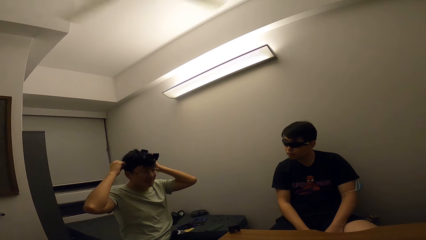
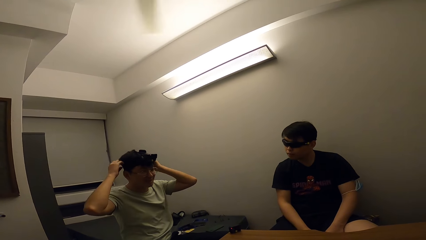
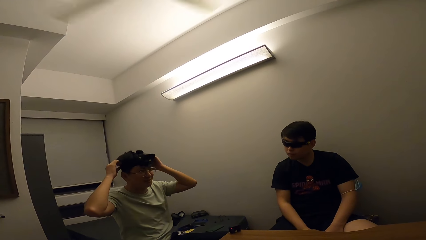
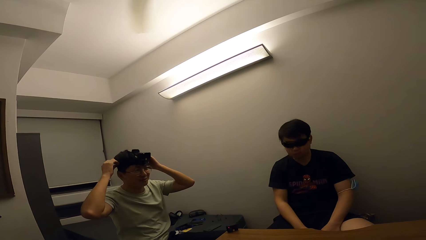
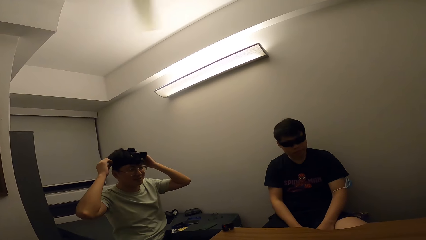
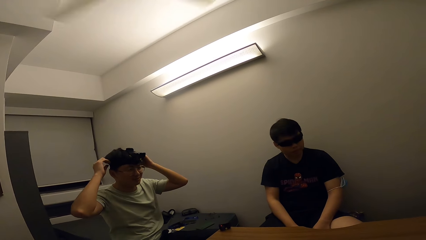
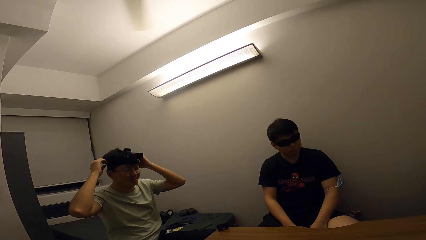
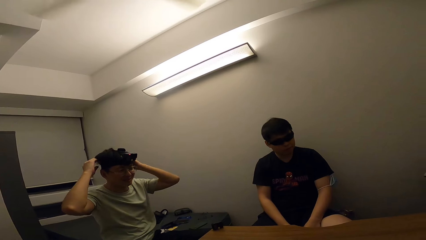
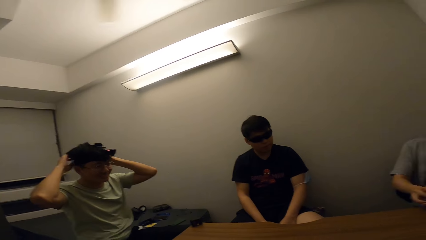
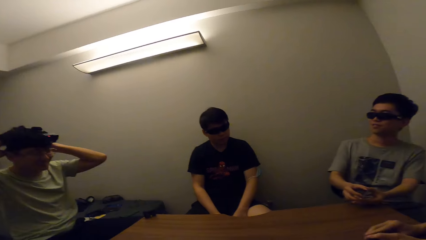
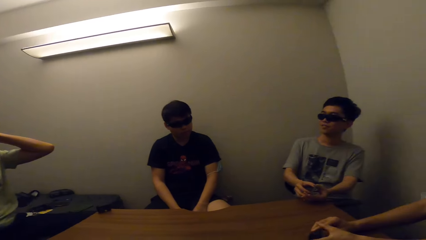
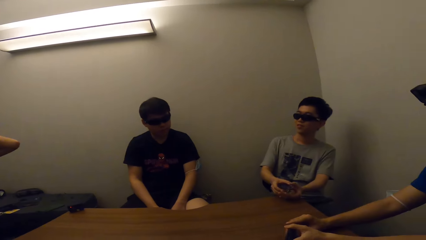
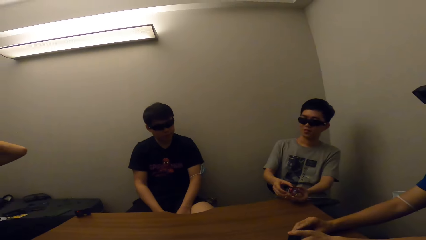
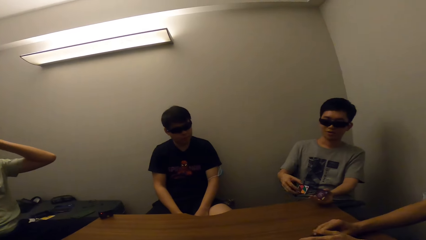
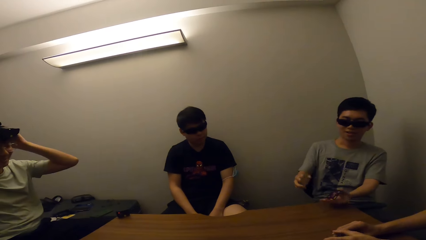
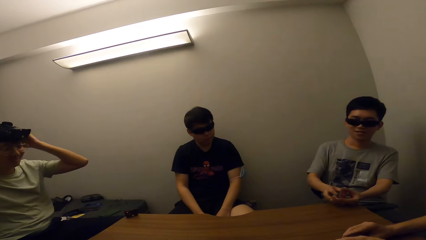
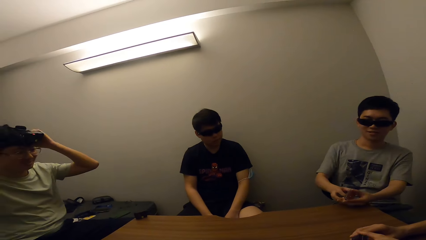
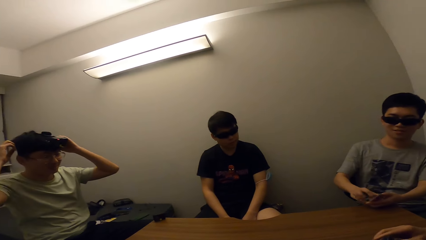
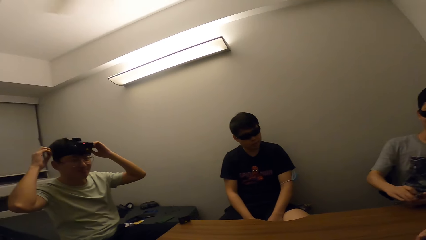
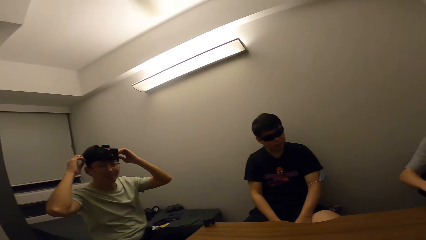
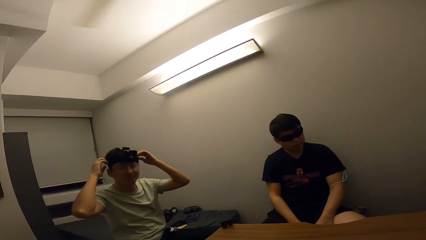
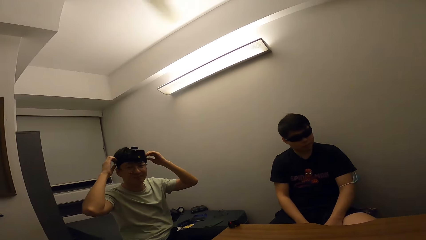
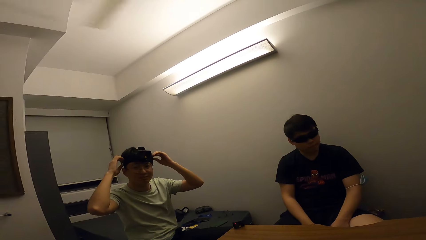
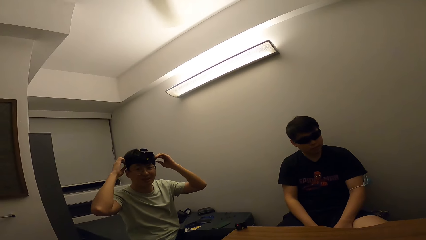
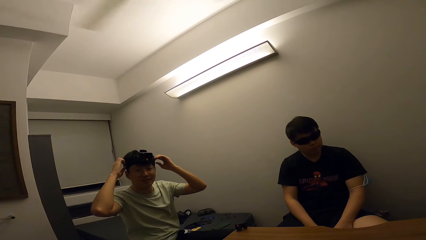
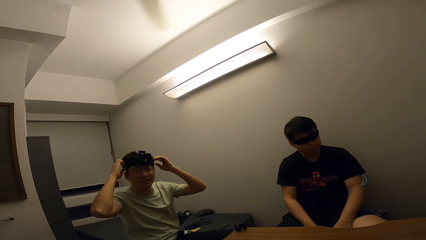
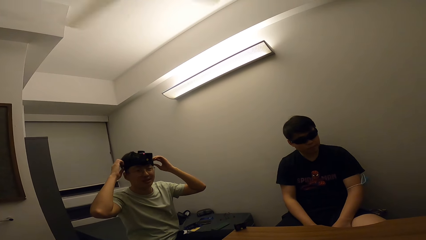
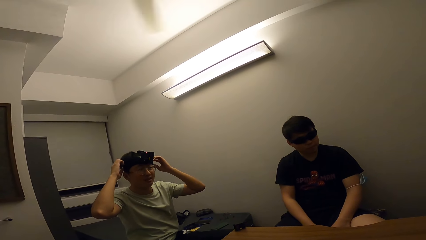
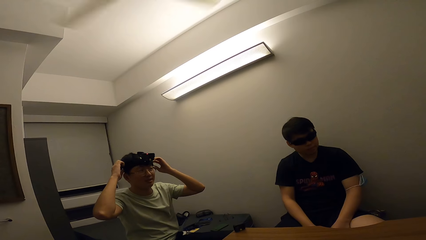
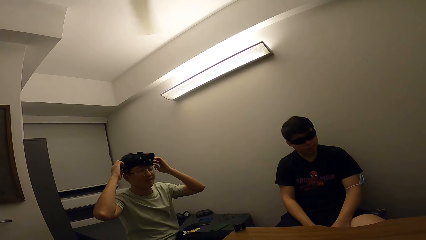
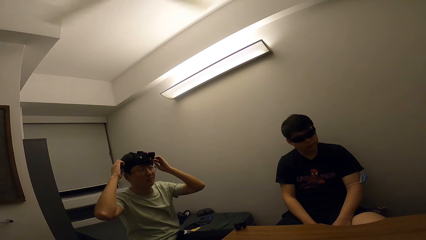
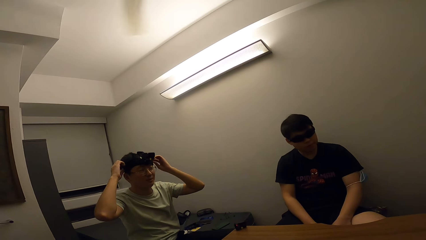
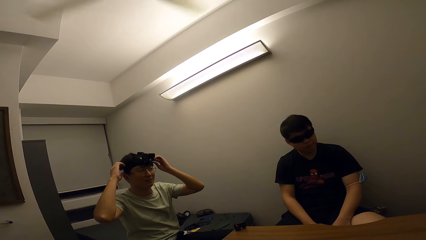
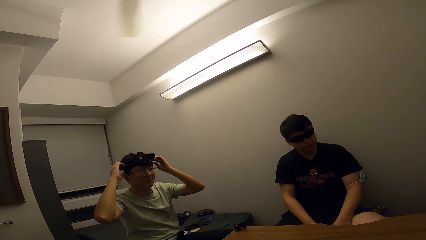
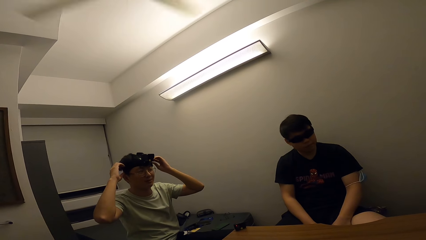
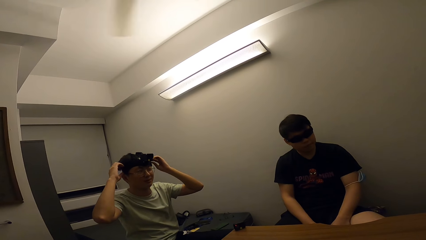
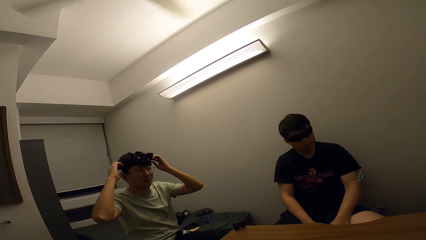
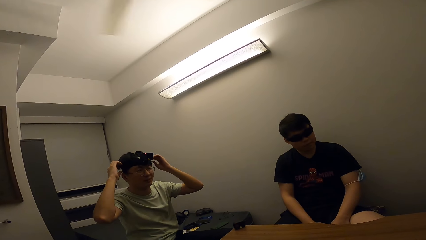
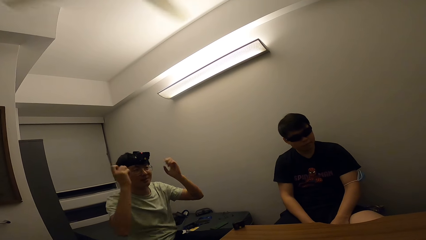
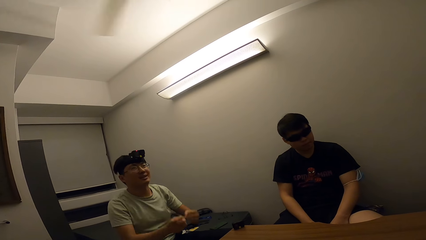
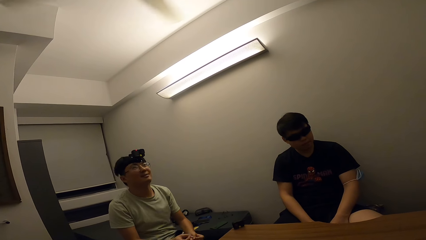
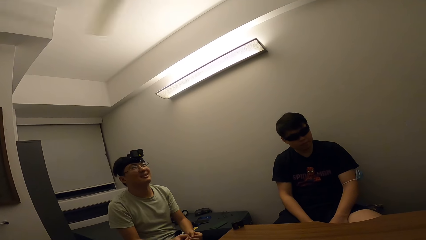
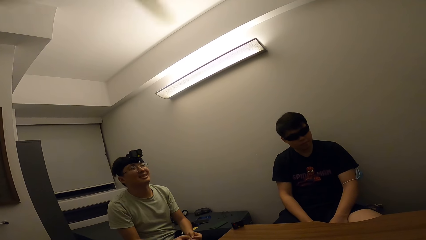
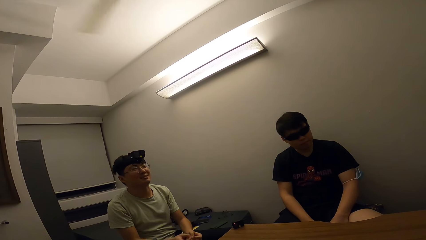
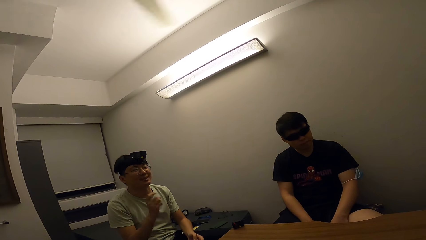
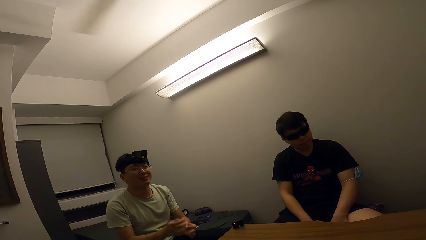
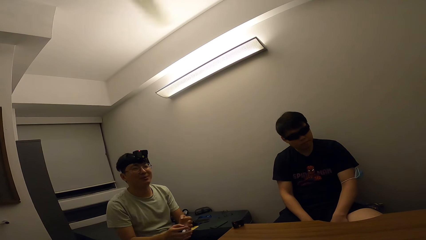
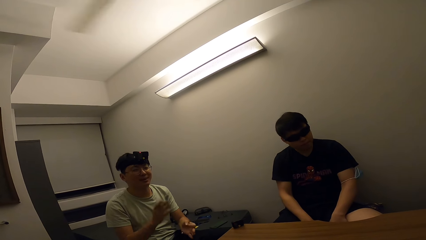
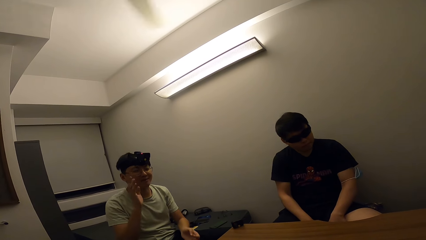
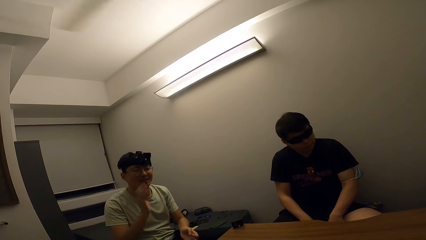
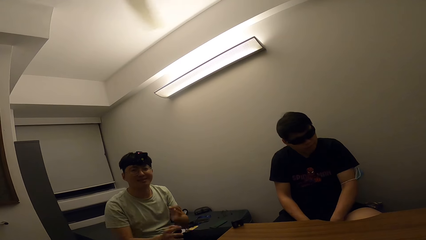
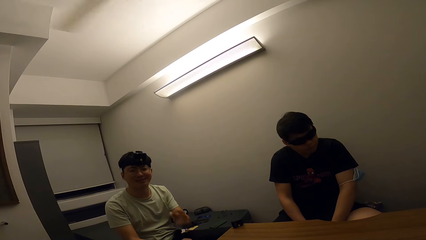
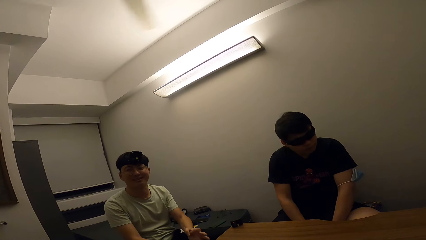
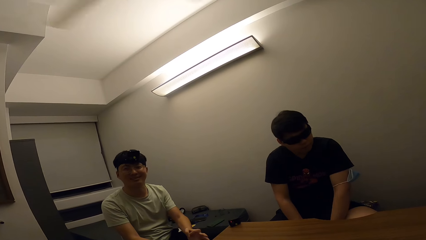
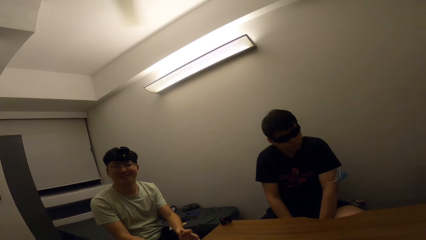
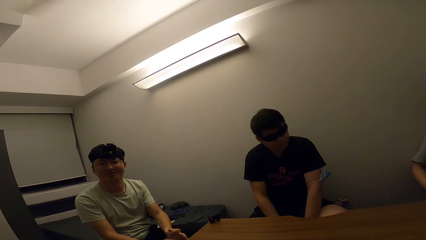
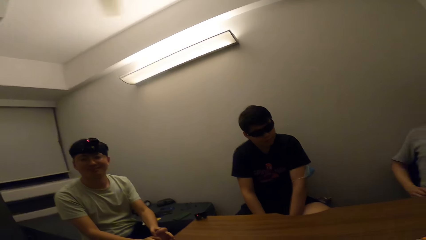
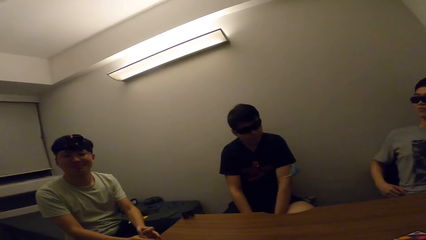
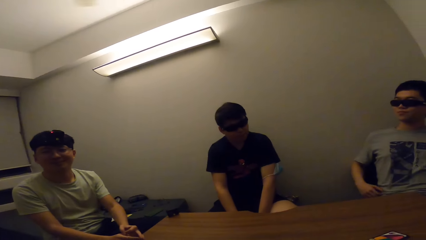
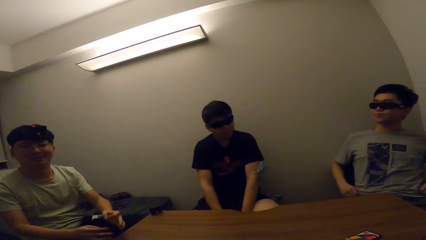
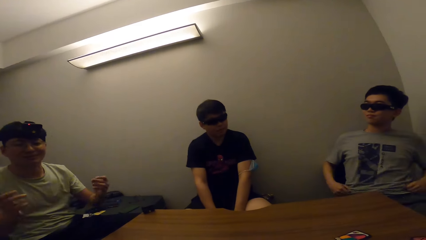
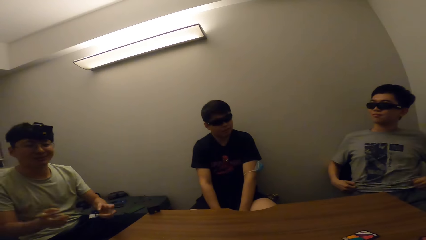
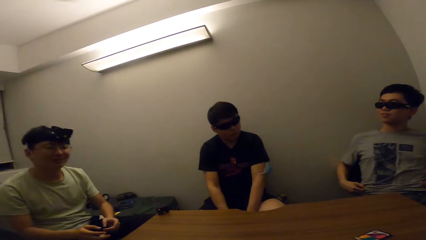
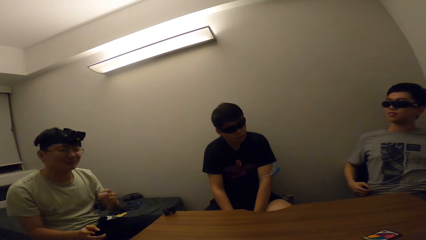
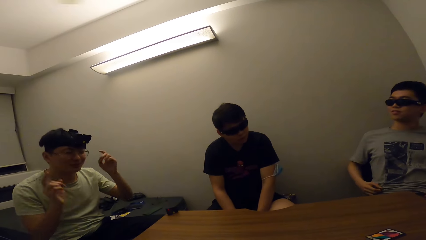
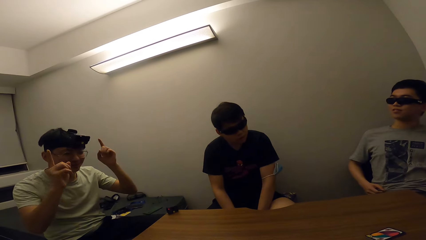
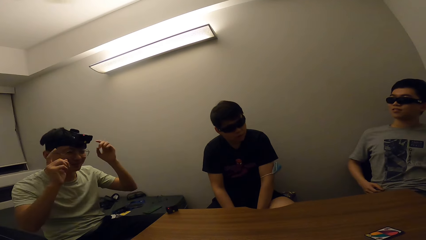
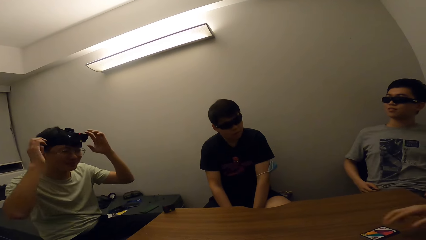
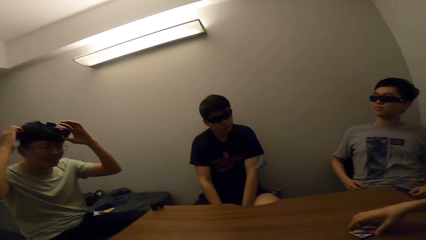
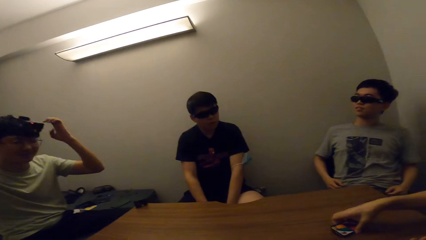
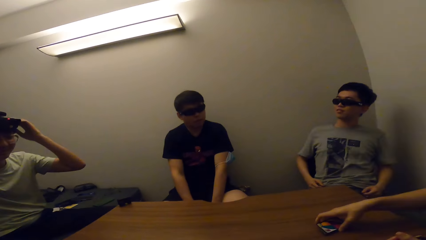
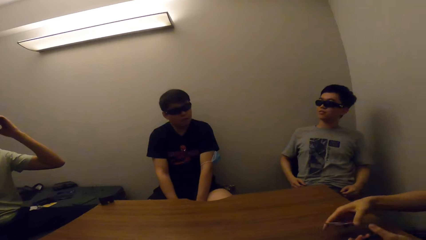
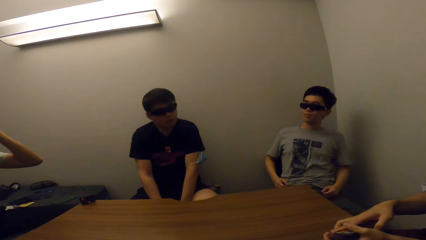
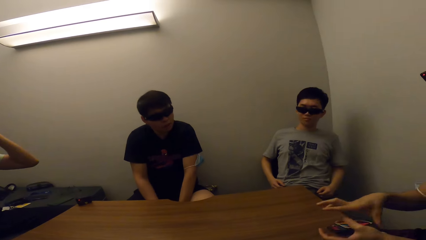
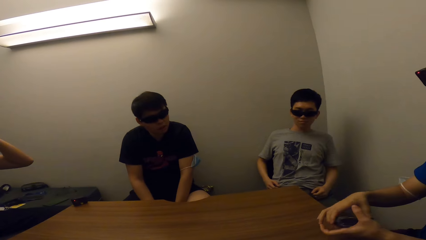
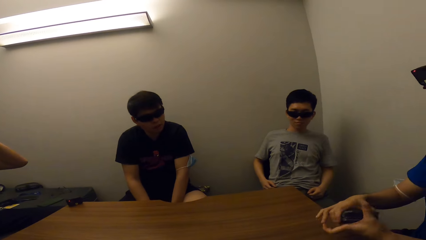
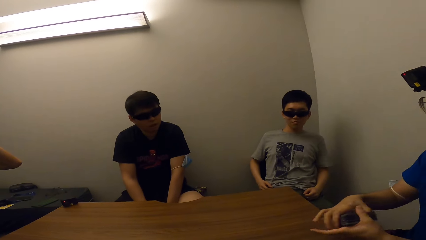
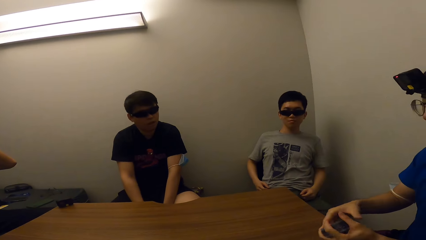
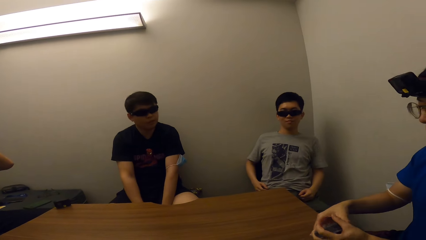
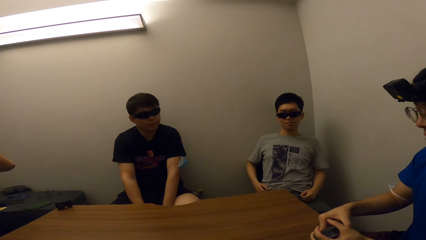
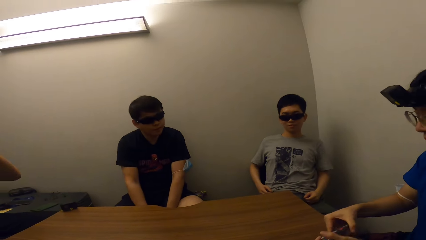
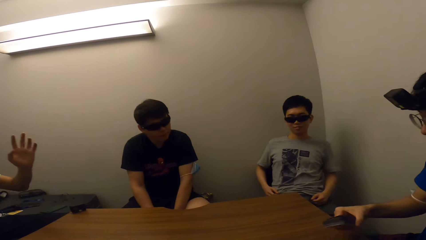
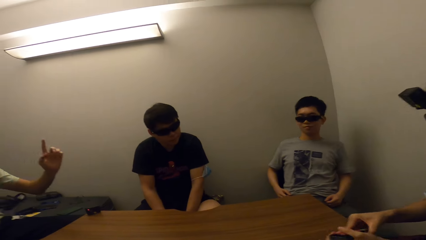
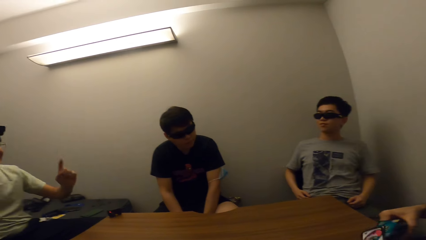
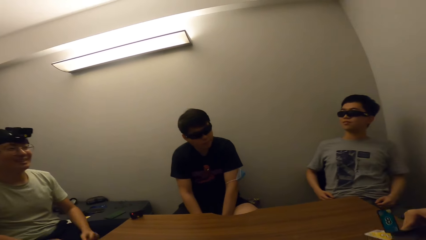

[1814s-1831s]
A man talks. Another man interacts with the camera wearer and the men. The second man talks. The camera wearer interacts with the first man and talks to the first man. The first man moves his hands. A third man picks cards on the table with his right hand and arranges the cards with his hands.
